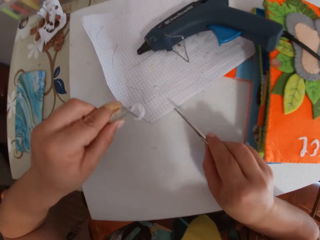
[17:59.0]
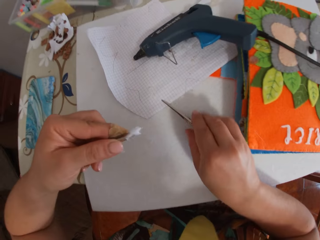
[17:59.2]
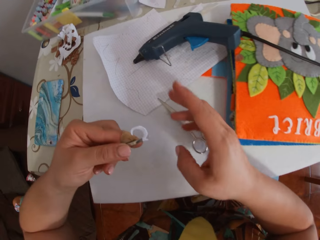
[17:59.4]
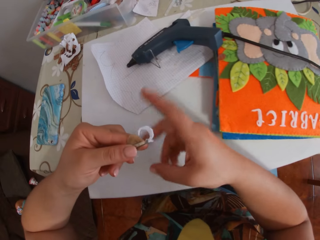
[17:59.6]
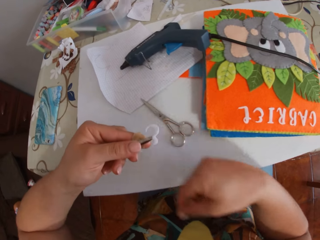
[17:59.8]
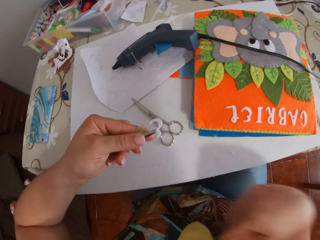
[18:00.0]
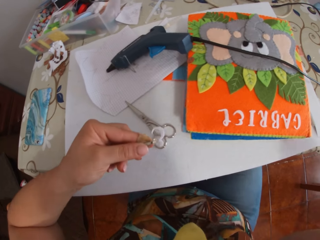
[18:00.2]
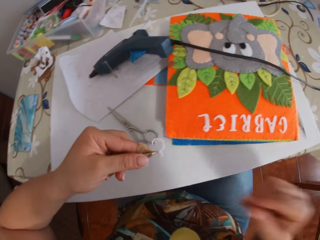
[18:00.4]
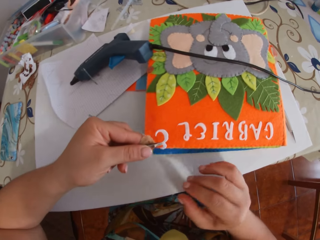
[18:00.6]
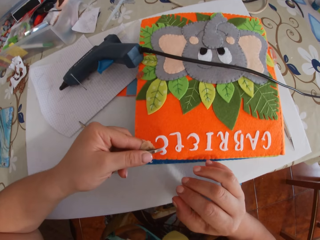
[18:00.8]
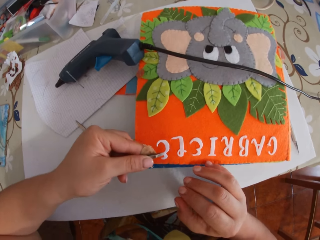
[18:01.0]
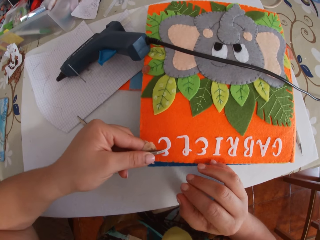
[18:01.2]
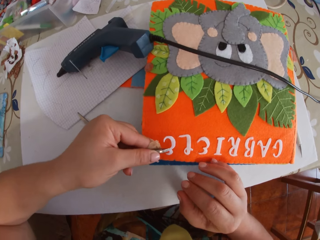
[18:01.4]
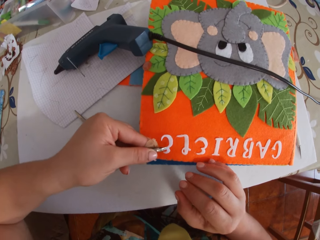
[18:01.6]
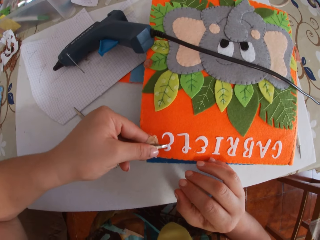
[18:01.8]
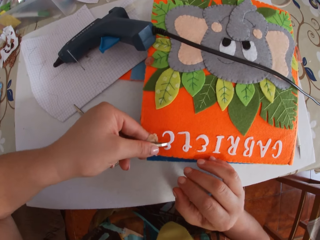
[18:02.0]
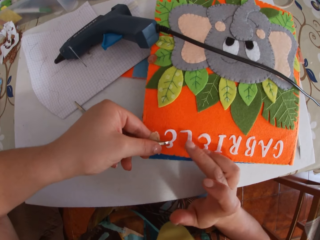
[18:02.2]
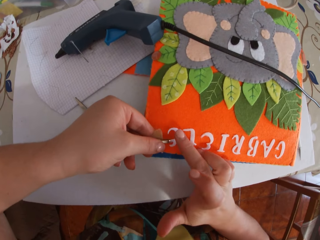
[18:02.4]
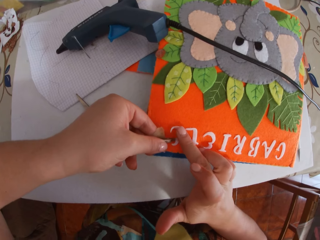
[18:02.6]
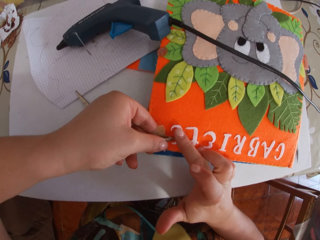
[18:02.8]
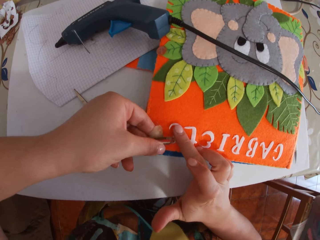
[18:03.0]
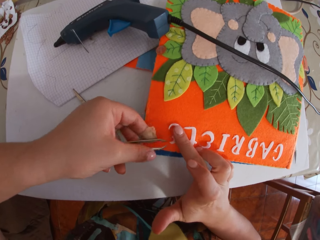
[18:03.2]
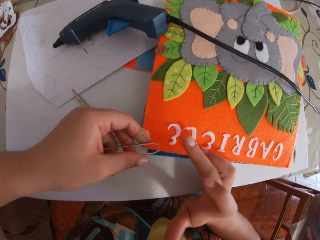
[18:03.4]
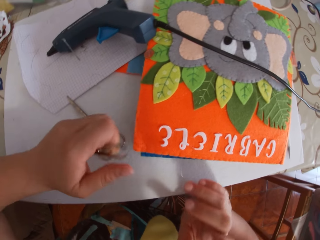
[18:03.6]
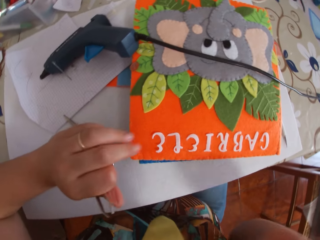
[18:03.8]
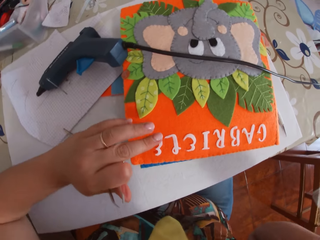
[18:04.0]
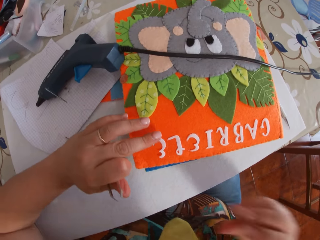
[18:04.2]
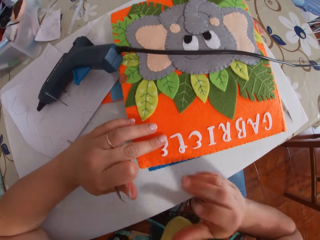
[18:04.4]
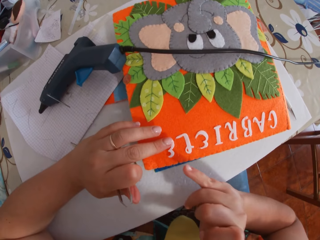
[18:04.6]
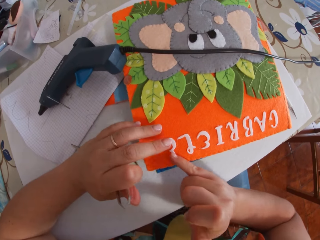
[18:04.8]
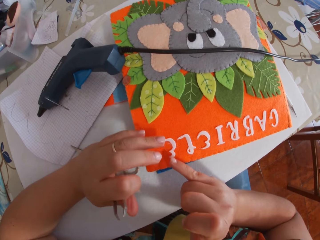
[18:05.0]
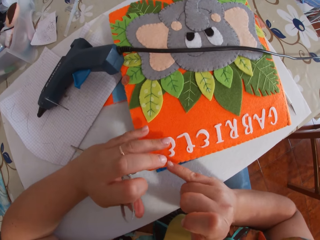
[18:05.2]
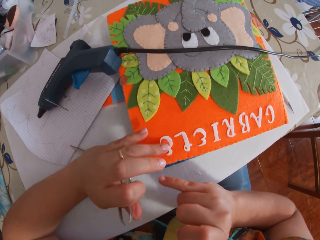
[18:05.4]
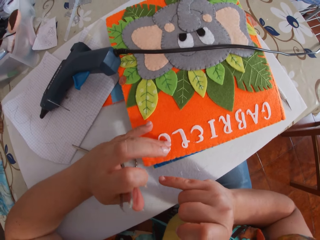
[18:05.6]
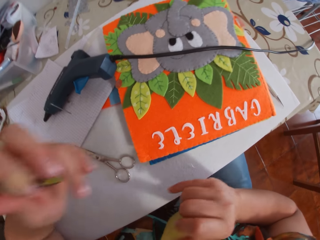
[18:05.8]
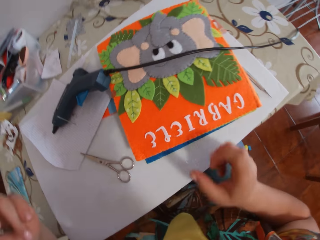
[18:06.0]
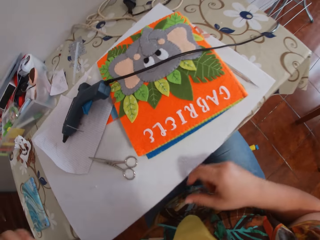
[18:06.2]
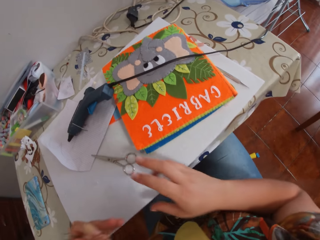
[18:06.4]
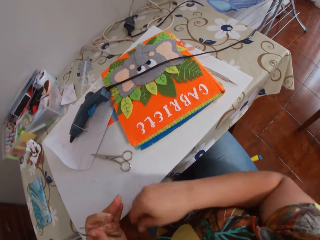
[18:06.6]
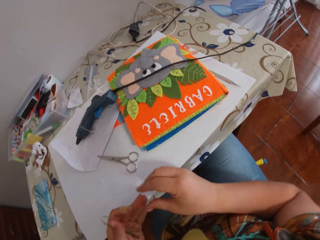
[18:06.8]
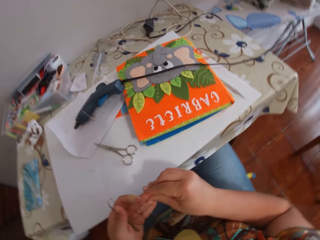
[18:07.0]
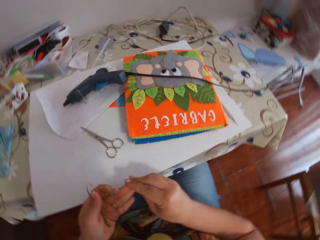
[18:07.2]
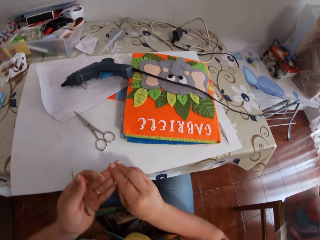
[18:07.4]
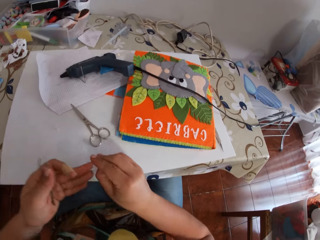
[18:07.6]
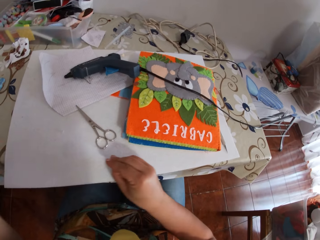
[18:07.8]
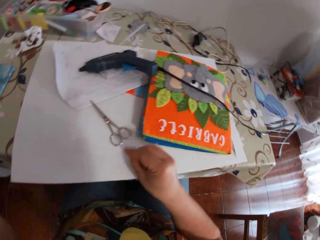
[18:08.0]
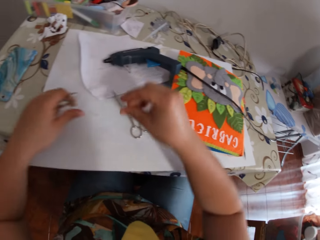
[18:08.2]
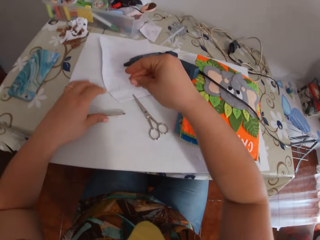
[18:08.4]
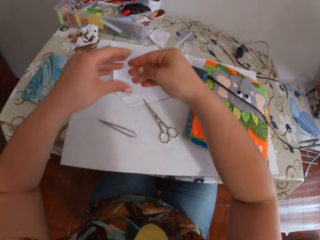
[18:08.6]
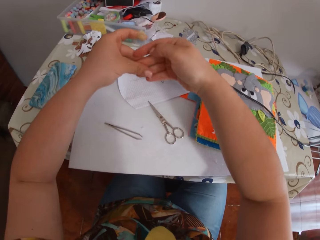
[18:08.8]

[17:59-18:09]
The camera wearer drops the pair of scissors on the cardboard. She places the paper alphabet on the book with a pincer and her finger. She smoothens the paper alphabet on the book with her fingers. She removes glue from her fingers. She drops the pincer on the cardboard.

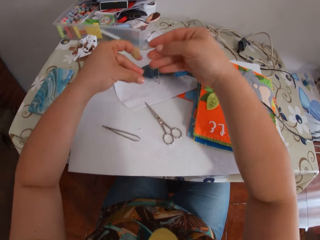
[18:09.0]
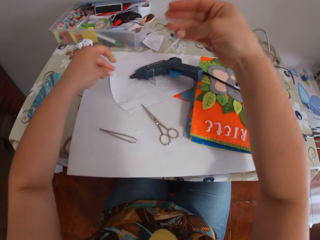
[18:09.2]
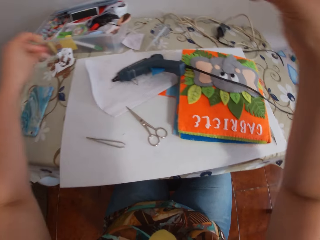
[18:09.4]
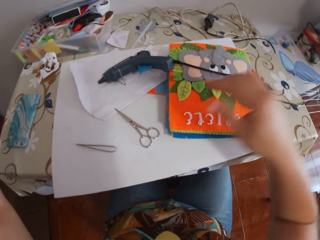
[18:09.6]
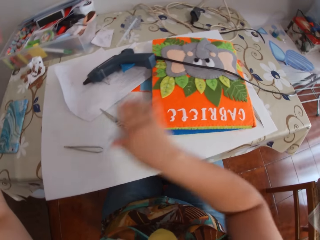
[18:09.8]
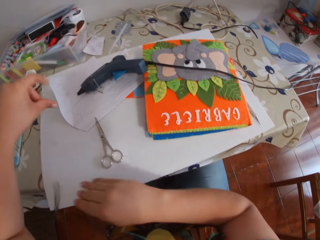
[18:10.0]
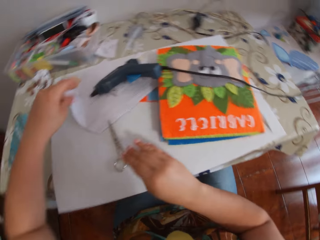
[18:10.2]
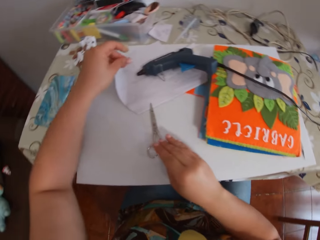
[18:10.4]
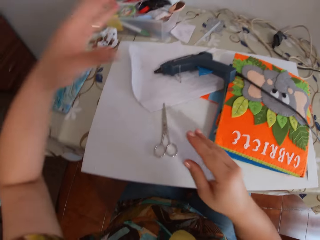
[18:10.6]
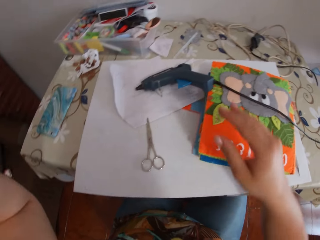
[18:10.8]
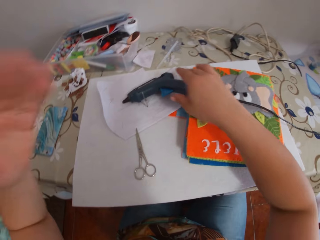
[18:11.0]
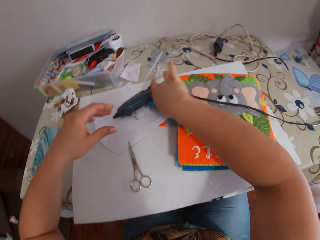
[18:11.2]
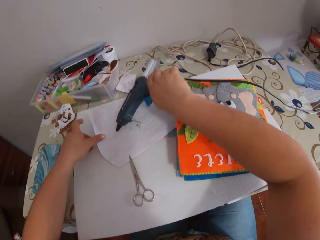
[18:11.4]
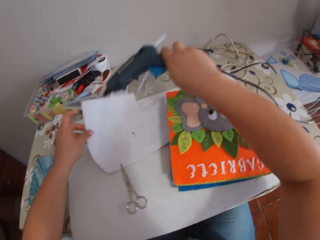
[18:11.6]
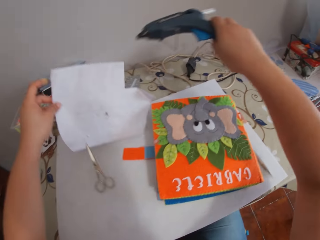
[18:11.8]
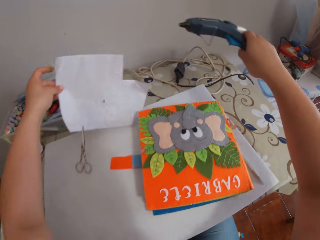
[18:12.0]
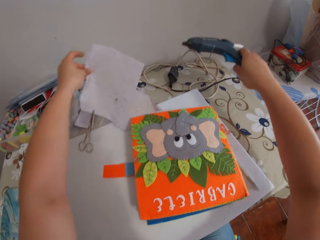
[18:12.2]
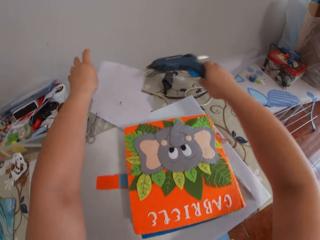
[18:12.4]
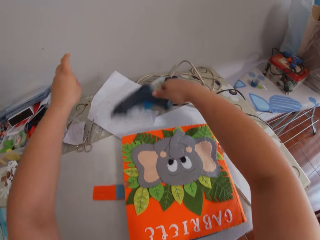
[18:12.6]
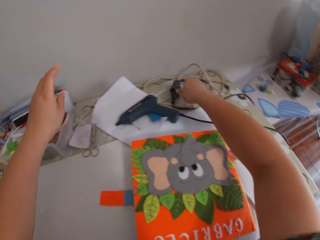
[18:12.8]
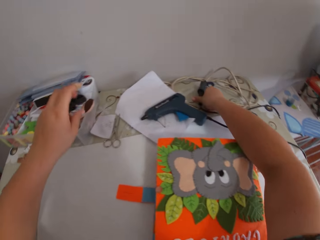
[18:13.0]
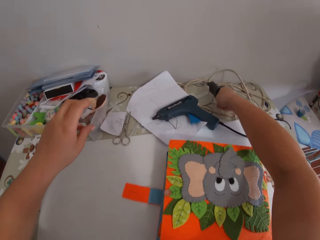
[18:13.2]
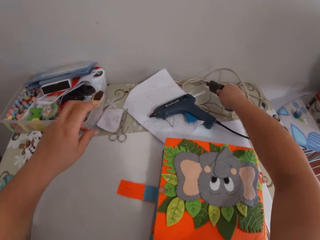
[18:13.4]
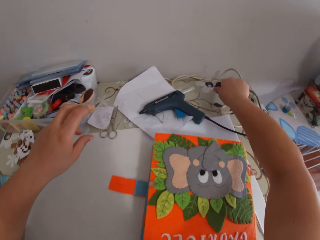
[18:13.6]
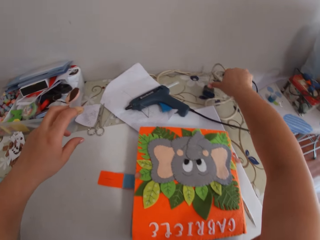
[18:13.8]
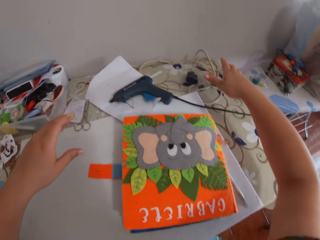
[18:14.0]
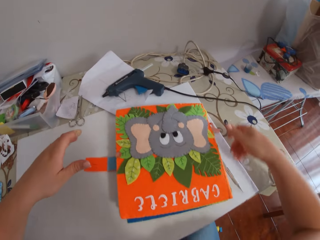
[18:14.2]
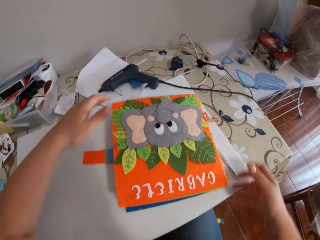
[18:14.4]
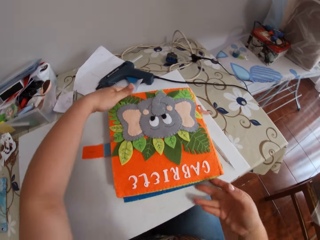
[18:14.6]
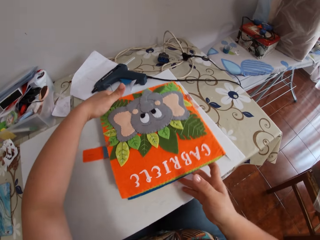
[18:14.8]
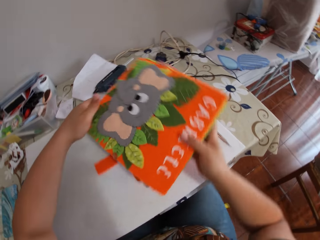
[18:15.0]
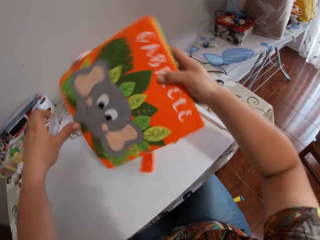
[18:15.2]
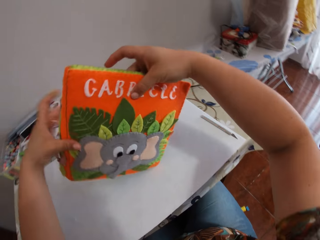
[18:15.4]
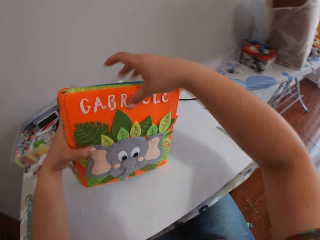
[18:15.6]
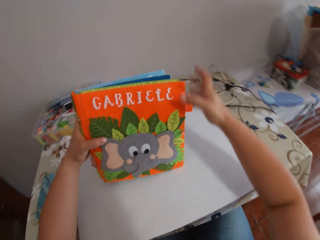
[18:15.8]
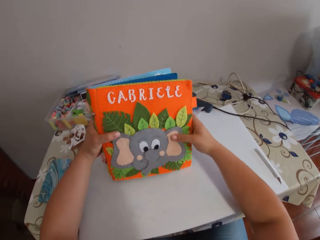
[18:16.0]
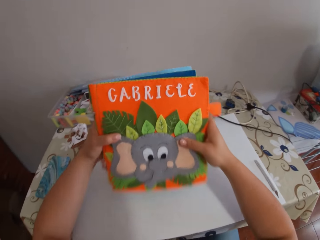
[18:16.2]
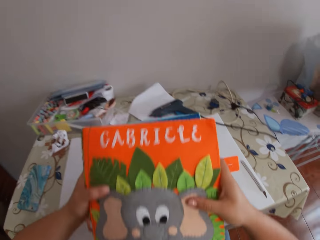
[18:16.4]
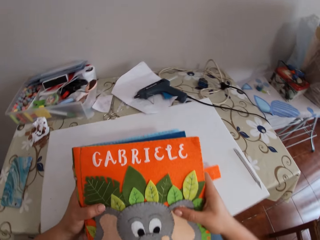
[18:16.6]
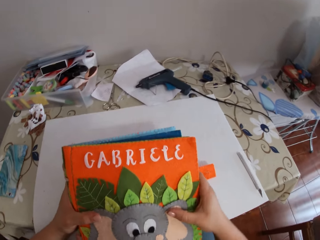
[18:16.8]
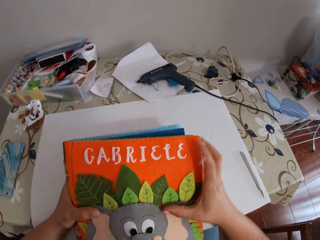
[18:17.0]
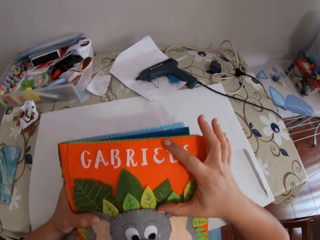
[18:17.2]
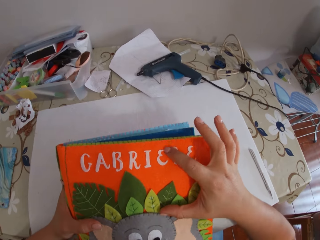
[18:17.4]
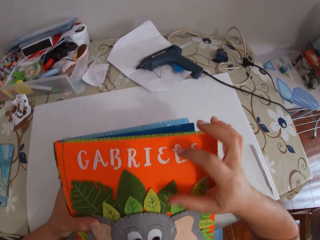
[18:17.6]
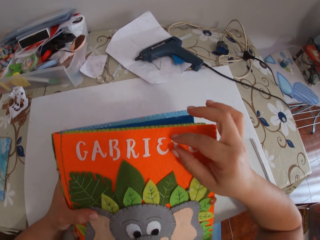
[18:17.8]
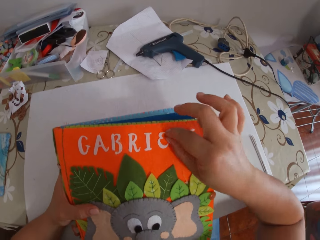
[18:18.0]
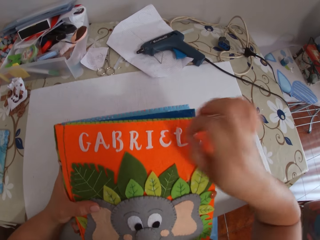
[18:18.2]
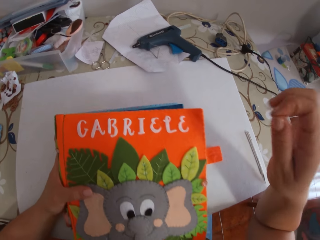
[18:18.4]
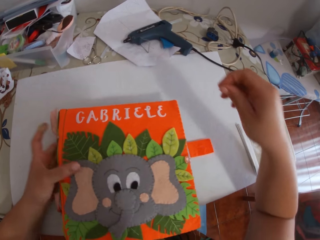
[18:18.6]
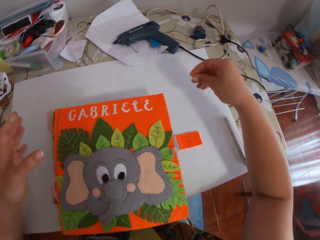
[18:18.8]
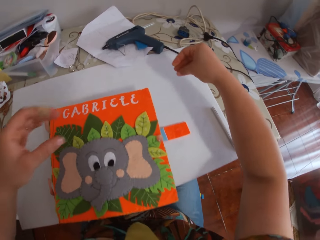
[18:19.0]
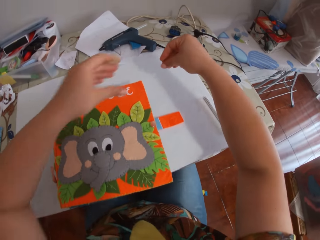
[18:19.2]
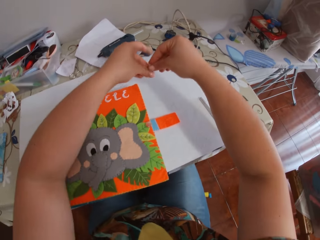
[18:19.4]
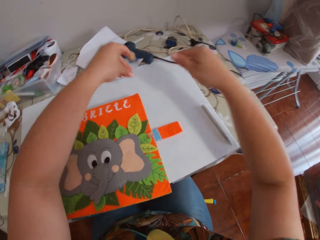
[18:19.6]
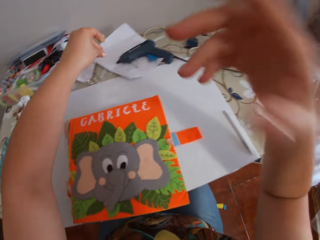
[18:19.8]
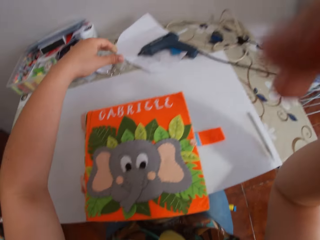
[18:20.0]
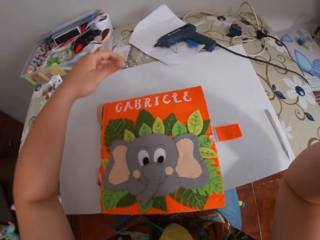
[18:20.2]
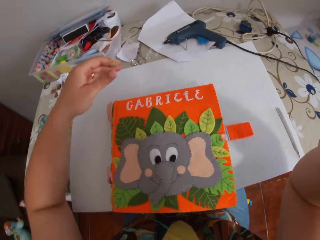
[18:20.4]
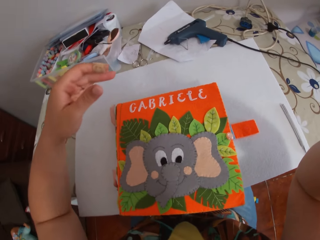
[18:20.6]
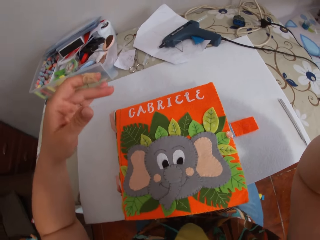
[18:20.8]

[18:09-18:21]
The camera wearer removes glue from her fingers. She hits the pincer with her right hand. She picks up the glue gun from the paper with her right hand. She picks up the paper from the cardboard with her left hand. She holds the paper. She drops the paper on the table. She drops the glue gun on the table. She separates the glue gun's cable from another cable. She picks up the book from the cardboard. She rests the book on the cardboard. She removes glue from the book with her right hand. She drops the book on the cardboard. She removes glue from her hand. She touches her head camera.
